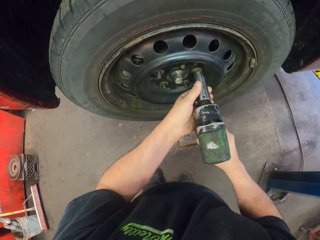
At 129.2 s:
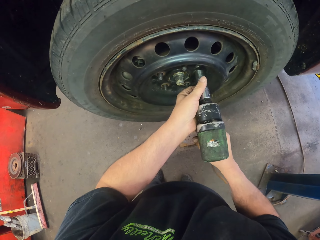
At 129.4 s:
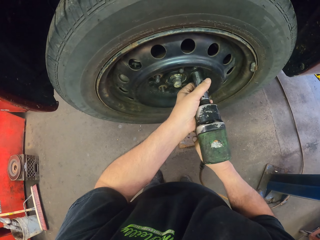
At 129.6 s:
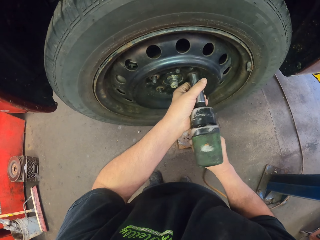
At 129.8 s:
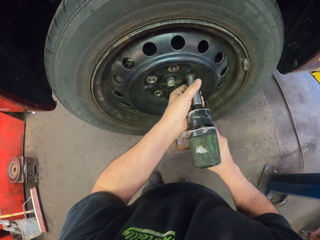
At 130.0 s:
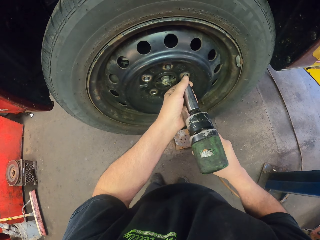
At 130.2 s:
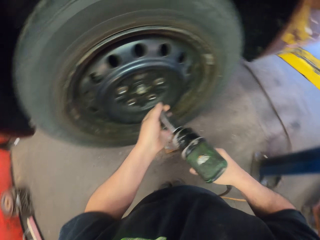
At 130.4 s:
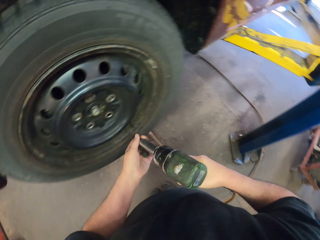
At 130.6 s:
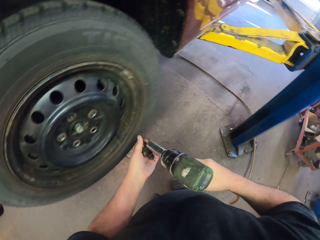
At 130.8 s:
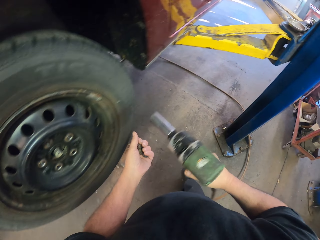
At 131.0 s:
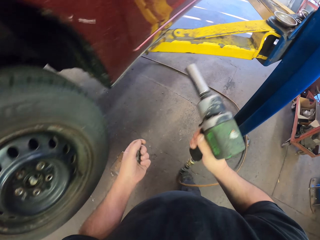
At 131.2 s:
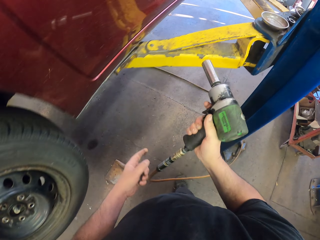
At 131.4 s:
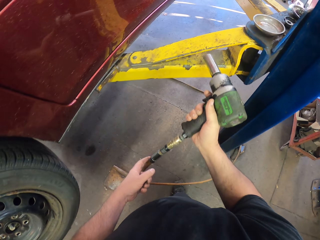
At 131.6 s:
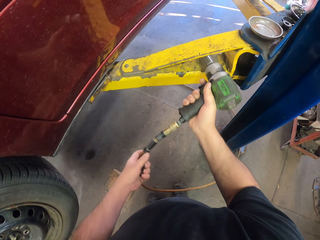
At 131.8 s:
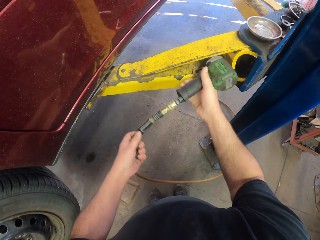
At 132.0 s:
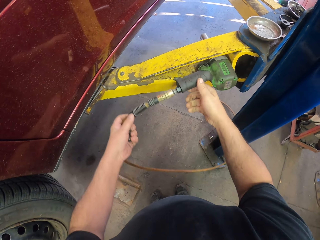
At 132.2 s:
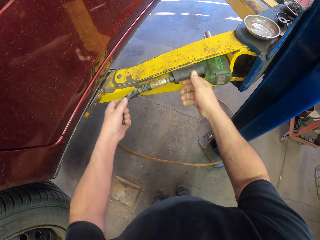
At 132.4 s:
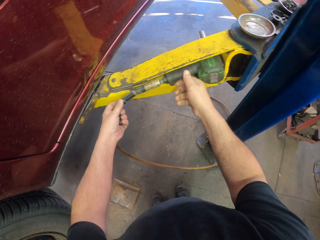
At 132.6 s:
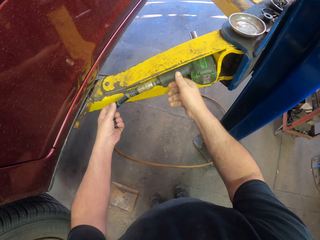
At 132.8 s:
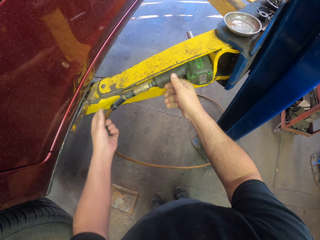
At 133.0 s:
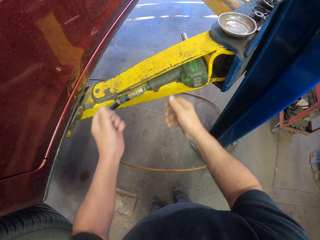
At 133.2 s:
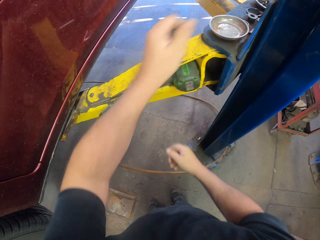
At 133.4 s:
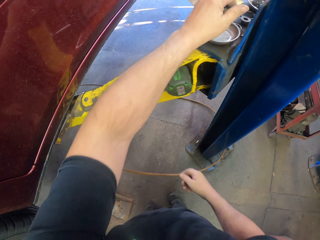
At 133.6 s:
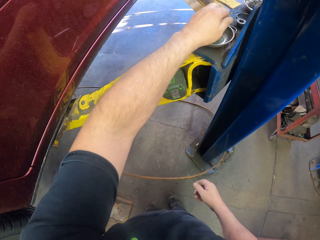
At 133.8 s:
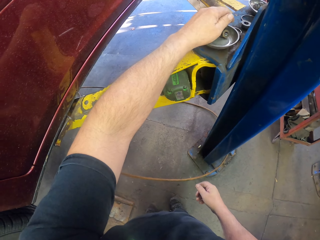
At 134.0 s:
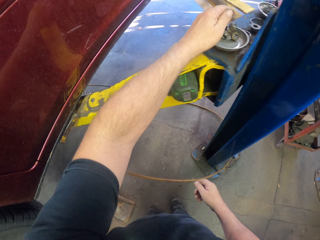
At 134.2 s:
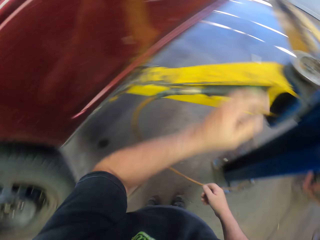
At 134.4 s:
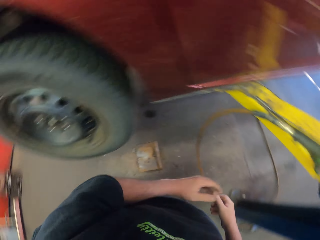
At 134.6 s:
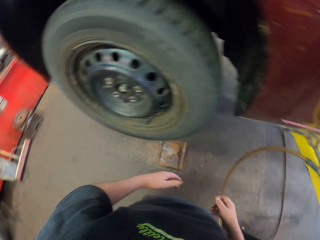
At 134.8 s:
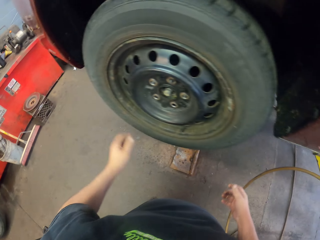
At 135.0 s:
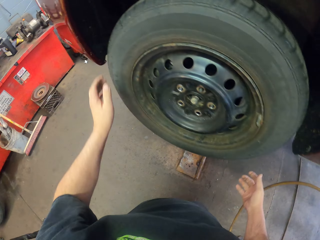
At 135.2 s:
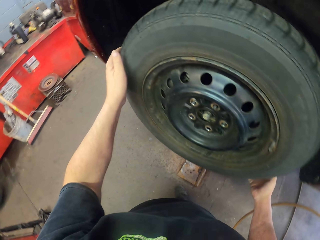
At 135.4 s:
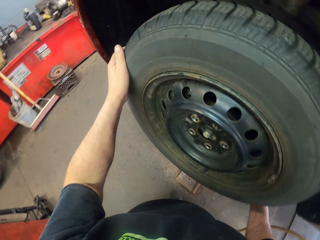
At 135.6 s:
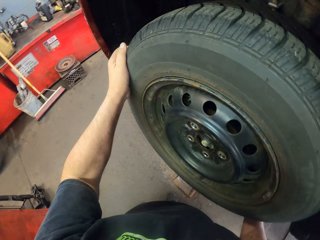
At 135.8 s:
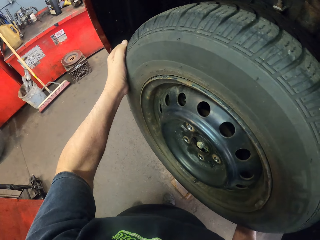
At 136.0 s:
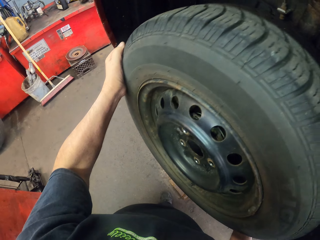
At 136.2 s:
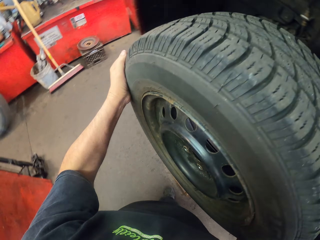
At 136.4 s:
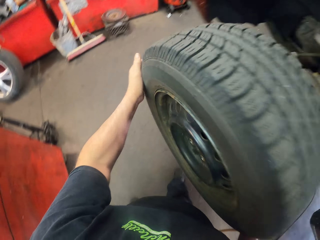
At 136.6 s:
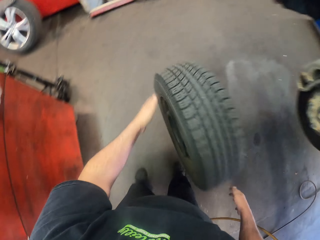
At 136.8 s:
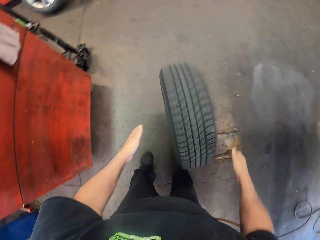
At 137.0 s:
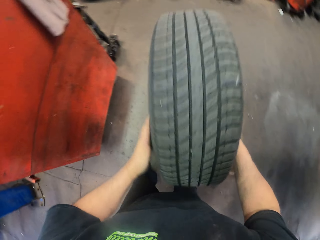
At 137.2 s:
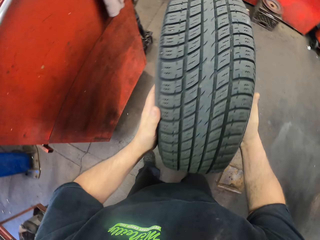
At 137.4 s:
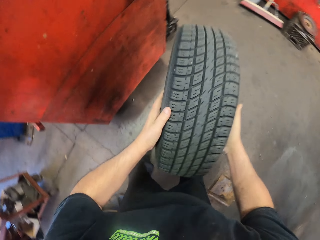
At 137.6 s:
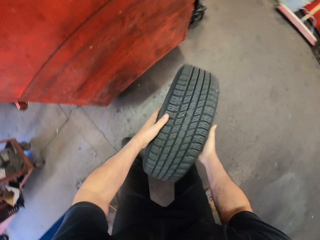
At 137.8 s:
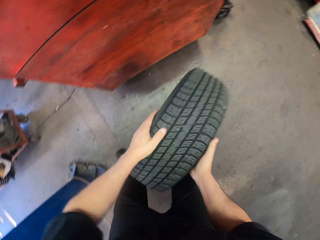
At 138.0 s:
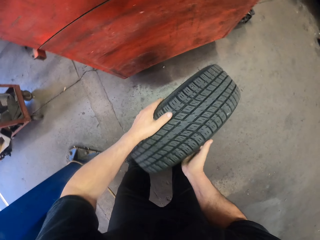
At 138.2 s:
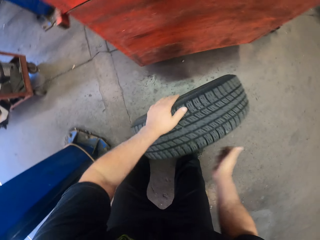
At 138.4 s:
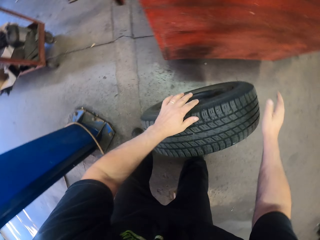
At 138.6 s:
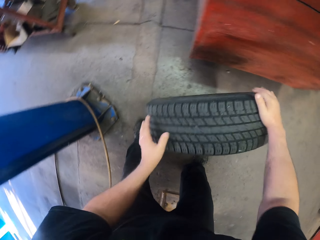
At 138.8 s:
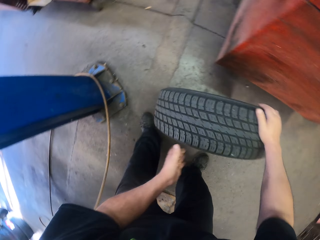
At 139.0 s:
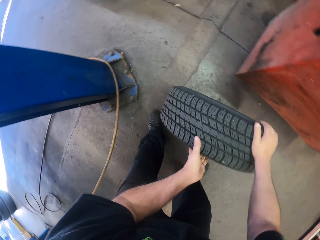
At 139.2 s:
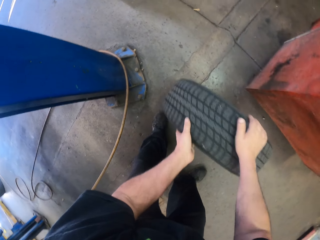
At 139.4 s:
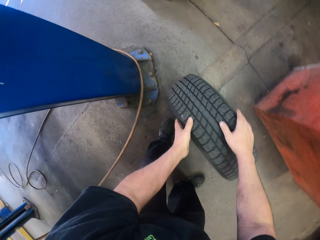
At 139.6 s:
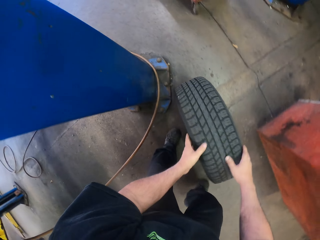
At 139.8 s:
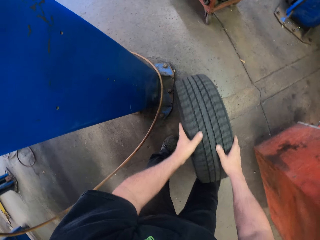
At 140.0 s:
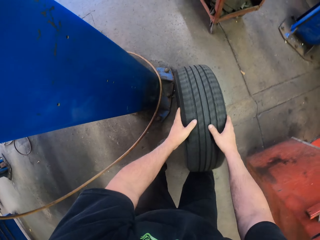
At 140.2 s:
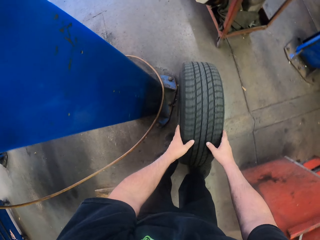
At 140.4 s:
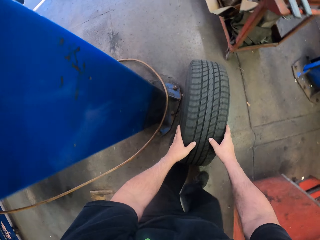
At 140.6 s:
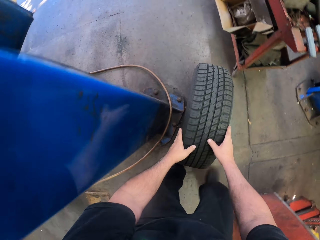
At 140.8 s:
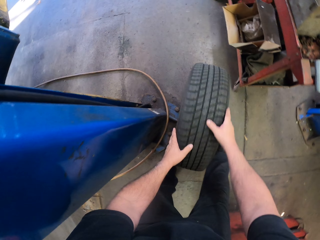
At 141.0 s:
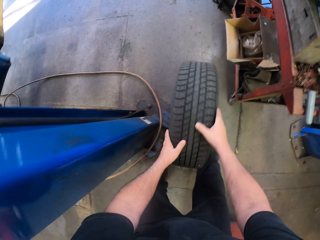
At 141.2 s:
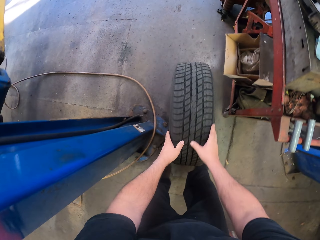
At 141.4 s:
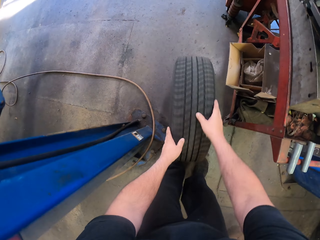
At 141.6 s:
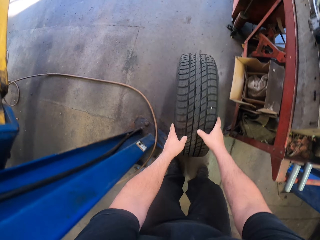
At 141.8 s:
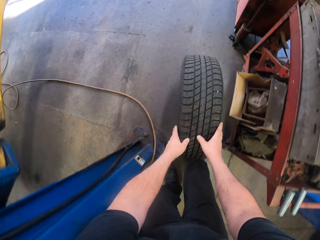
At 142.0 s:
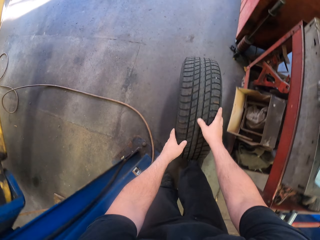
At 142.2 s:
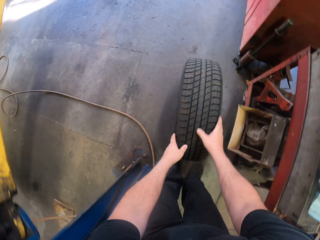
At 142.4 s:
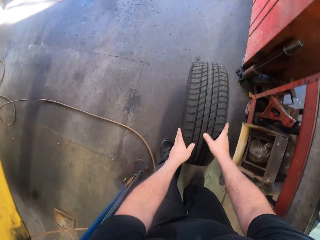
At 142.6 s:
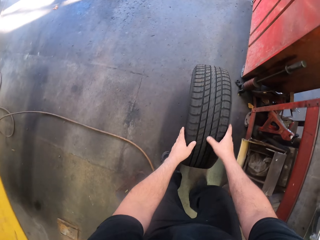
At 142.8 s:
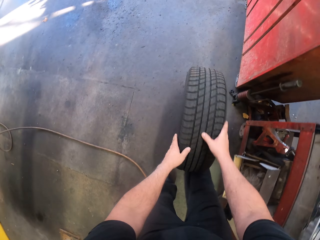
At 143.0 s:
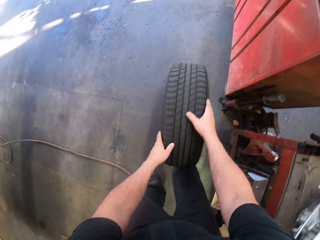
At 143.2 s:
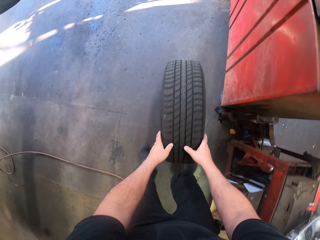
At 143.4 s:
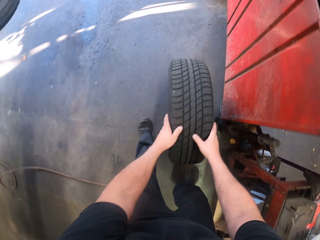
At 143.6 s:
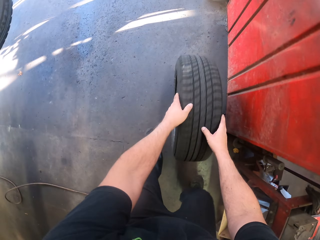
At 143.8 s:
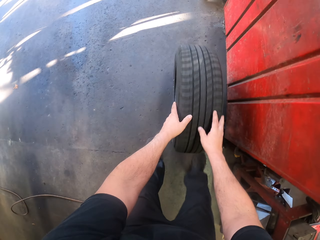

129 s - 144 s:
The camera wearer puts the drill machine on the jack stand. They put bolts on a metal plate. They remove the tire from the car. They rest the tire on the floor. They ride the tire on the garage floor.

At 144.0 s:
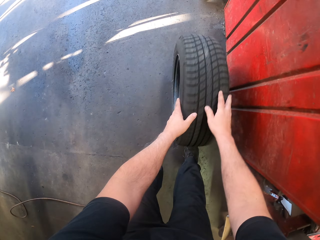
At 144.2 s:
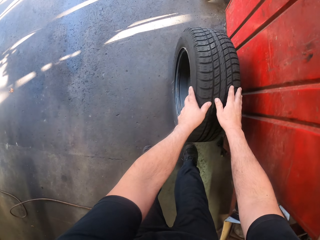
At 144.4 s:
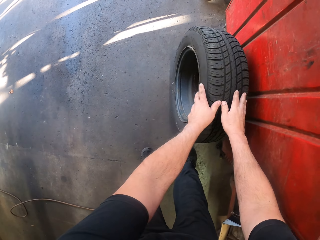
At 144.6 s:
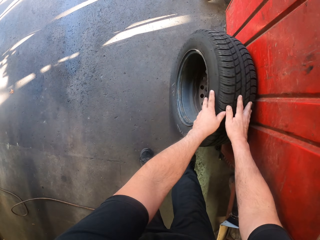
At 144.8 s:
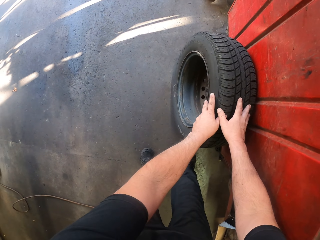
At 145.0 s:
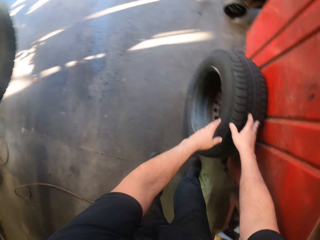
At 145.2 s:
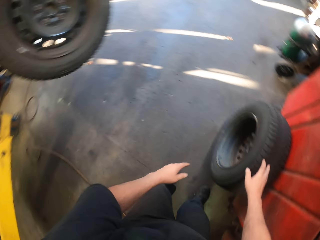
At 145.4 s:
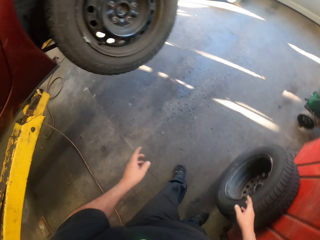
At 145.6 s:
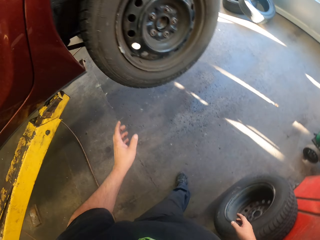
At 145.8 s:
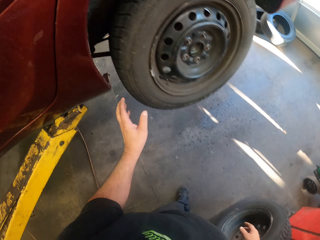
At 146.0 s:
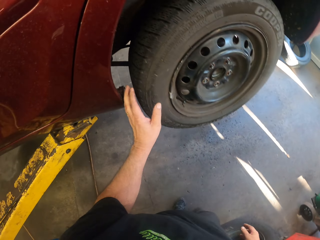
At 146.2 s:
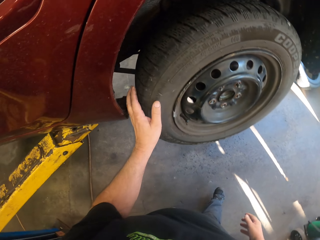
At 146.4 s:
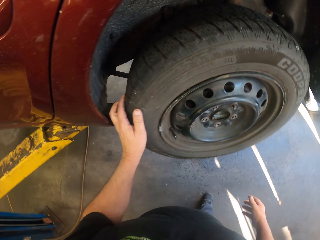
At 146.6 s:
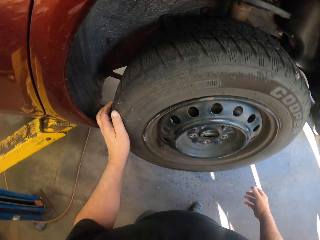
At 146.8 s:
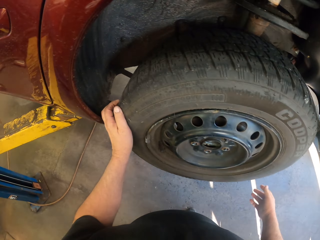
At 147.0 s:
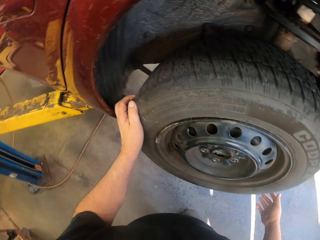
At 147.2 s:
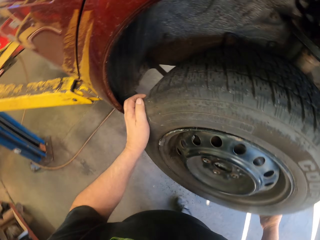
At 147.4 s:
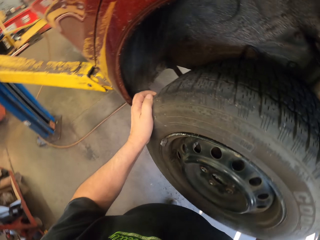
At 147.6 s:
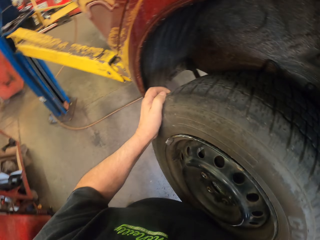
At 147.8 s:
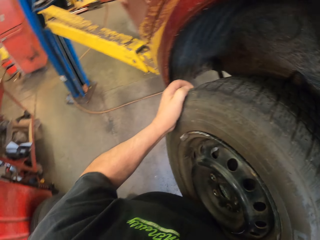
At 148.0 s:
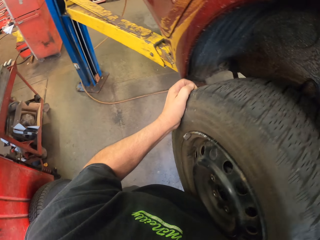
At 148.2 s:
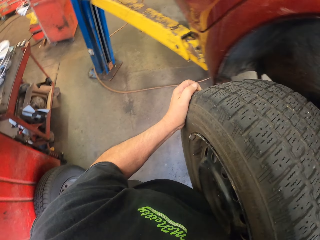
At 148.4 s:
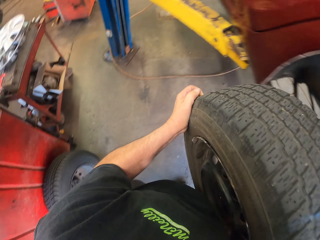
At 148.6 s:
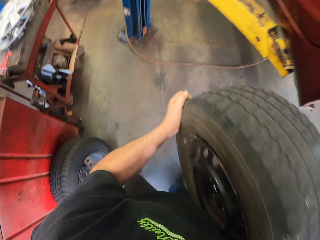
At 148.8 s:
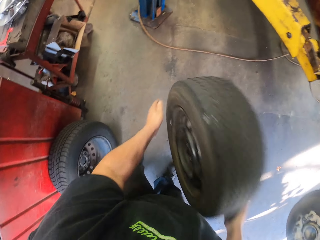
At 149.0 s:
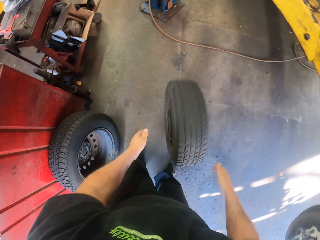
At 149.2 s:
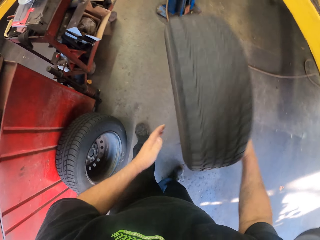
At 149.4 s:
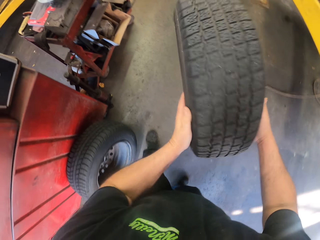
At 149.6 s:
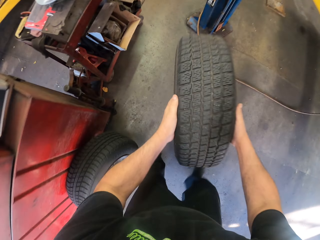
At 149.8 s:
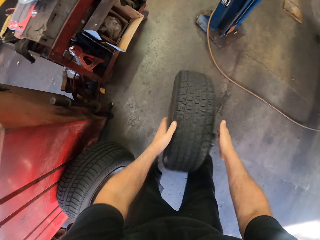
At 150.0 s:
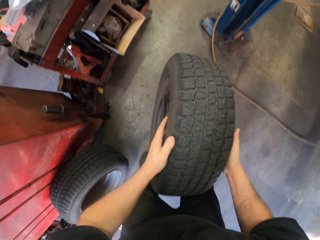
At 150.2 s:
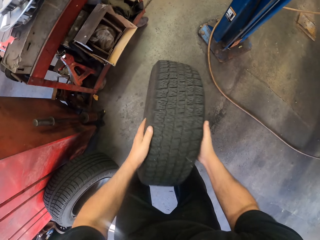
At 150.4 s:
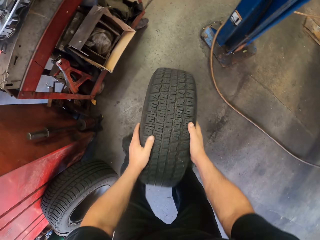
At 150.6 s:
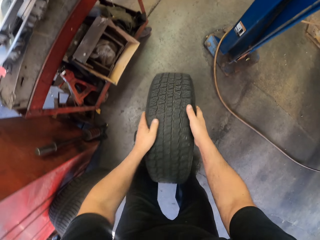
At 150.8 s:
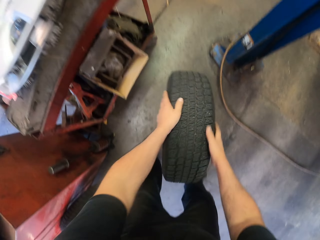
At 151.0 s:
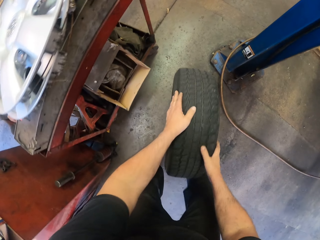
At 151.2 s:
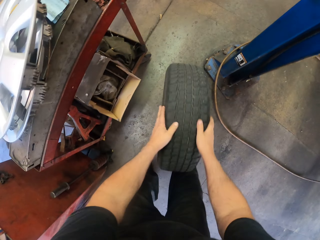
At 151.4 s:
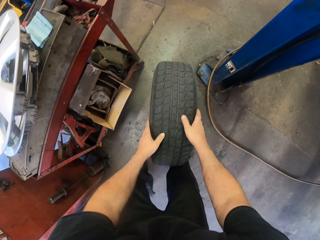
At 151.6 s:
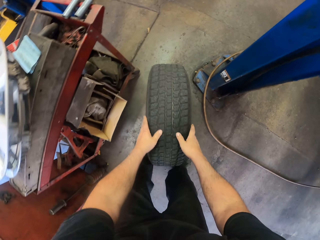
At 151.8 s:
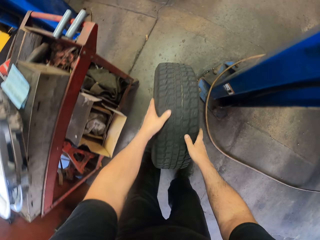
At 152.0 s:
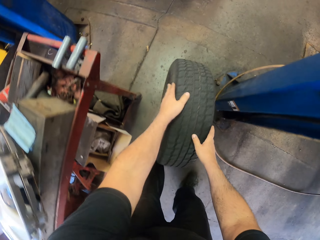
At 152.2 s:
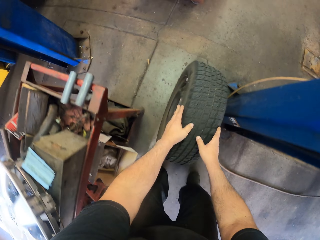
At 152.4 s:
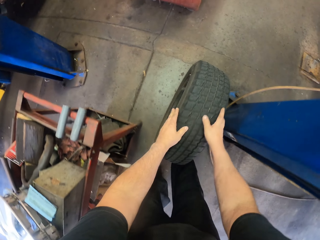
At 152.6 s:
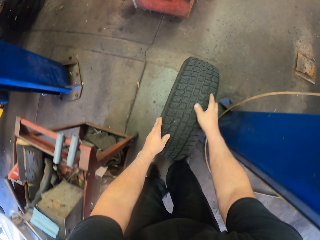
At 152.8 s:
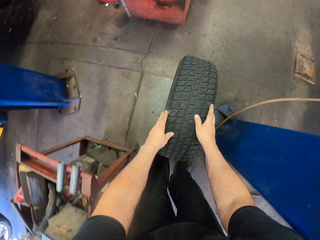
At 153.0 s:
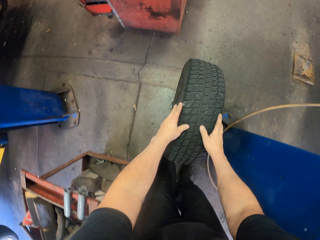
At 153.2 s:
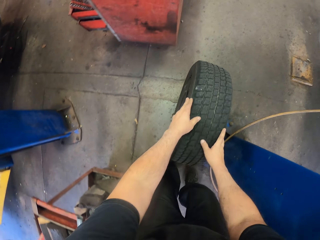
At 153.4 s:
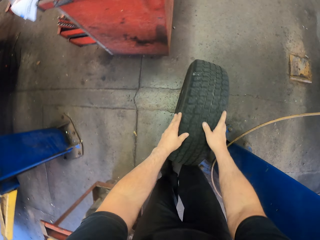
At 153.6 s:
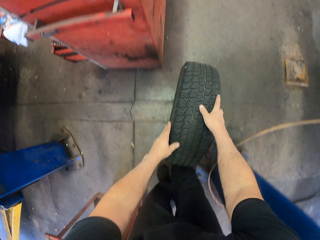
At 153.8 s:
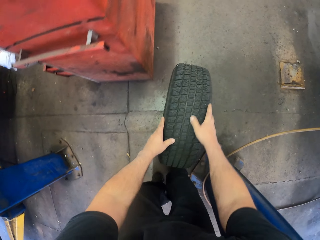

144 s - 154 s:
The camera wearer removes the tire from the car. They rest the tire on the floor. They ride the tire on the garage floor.
